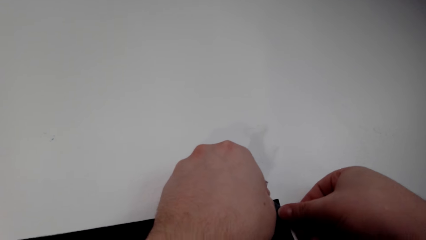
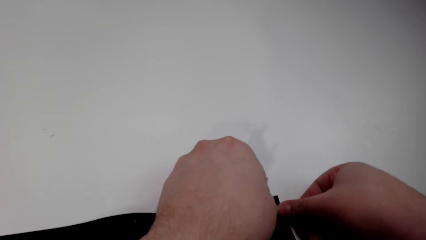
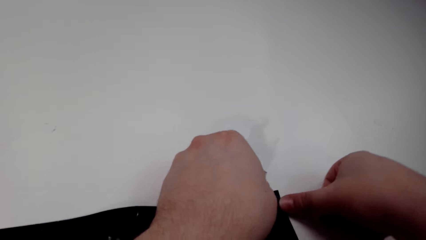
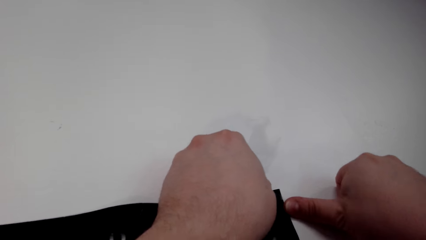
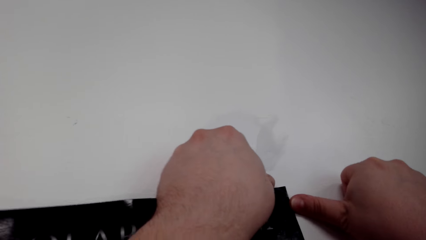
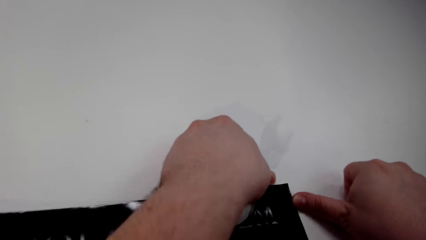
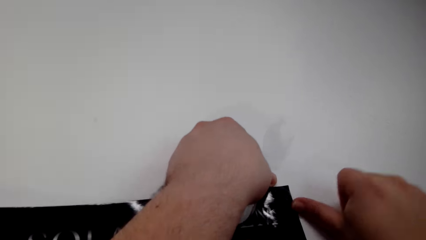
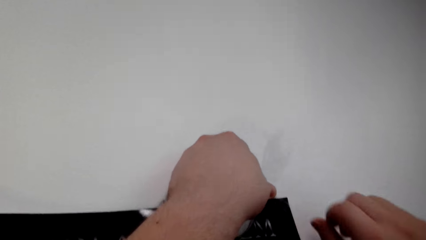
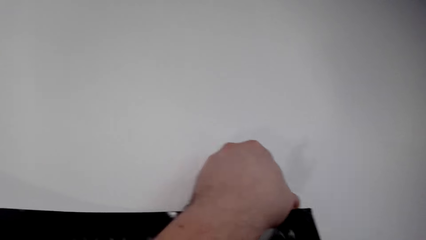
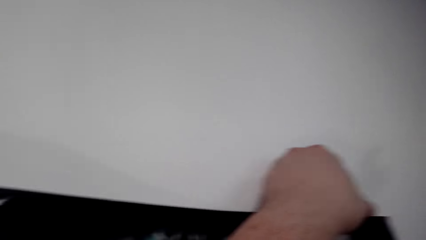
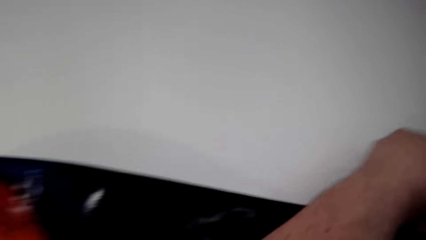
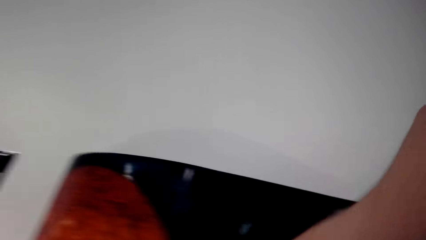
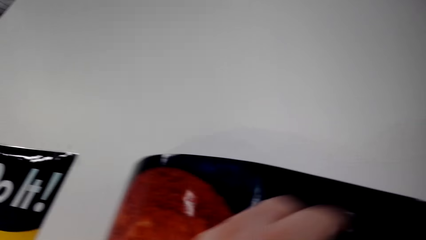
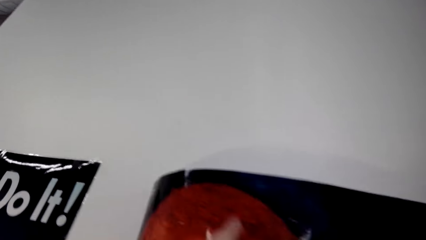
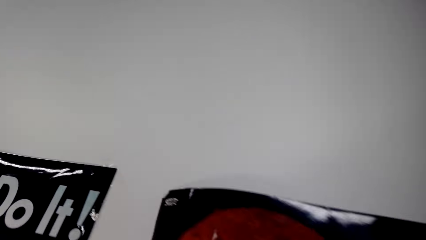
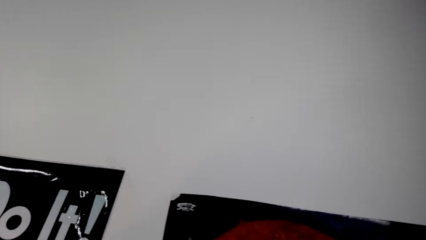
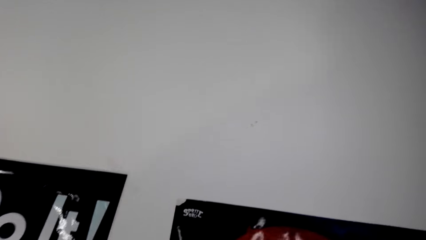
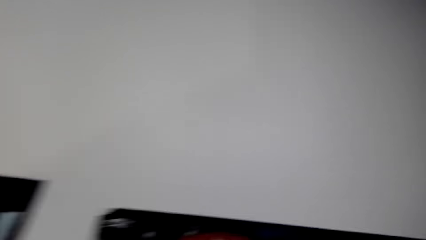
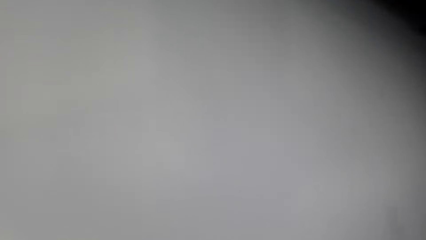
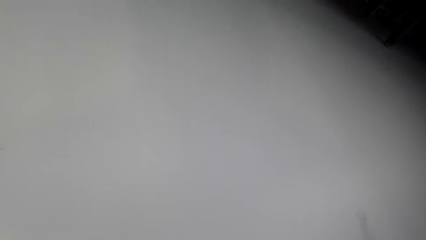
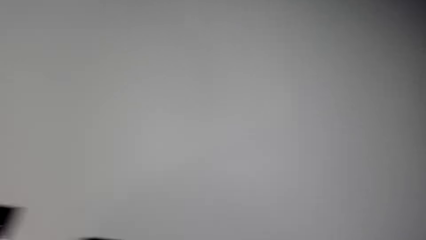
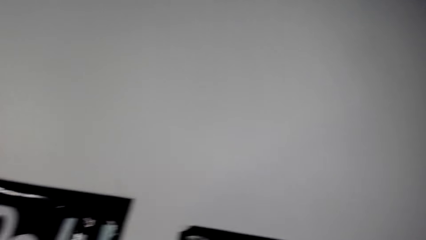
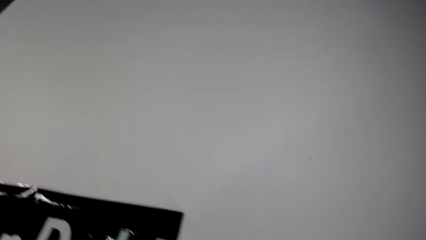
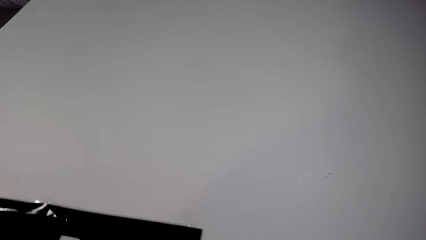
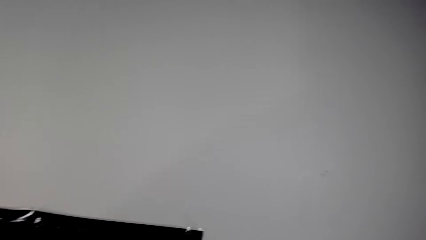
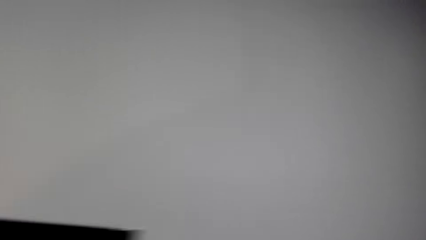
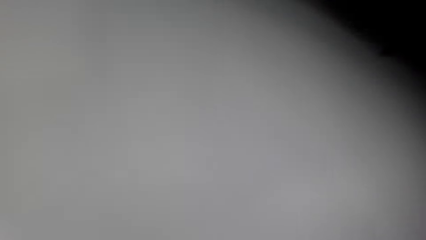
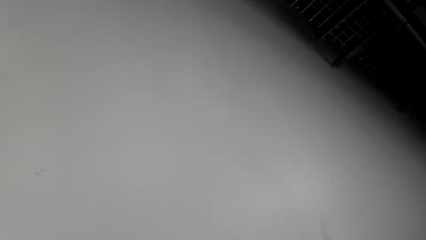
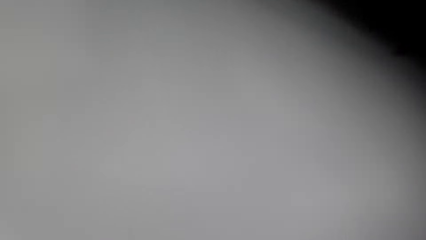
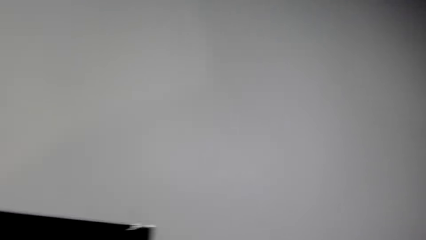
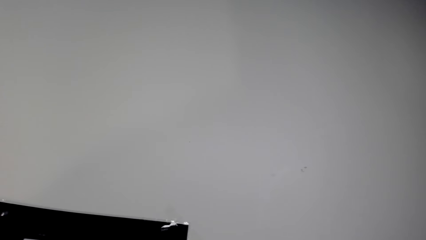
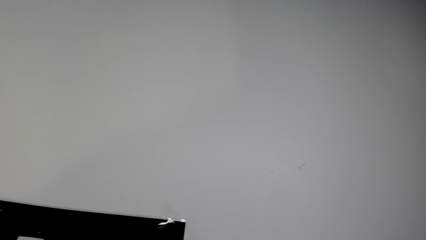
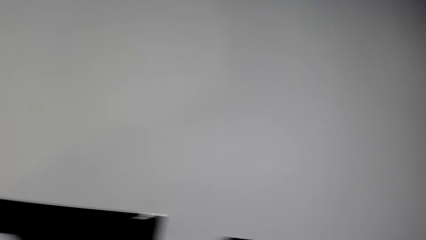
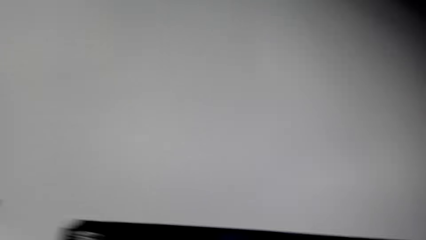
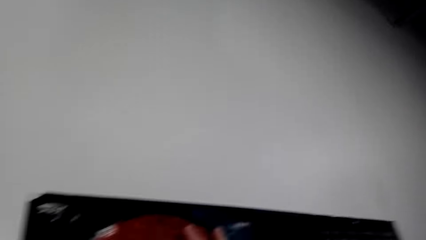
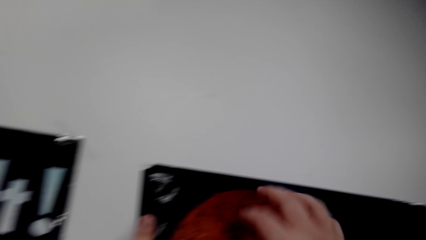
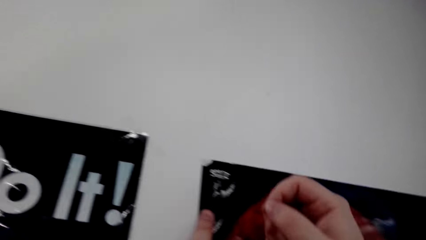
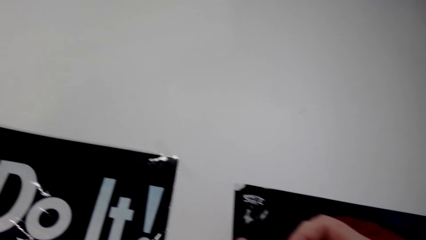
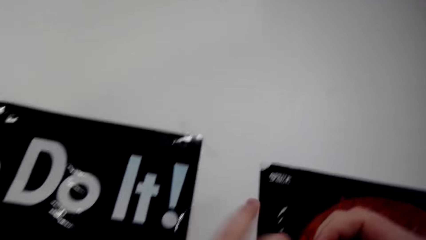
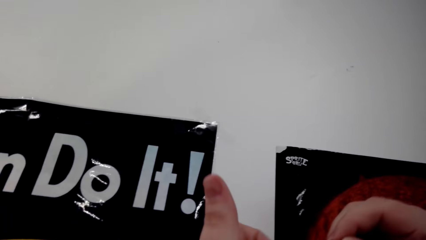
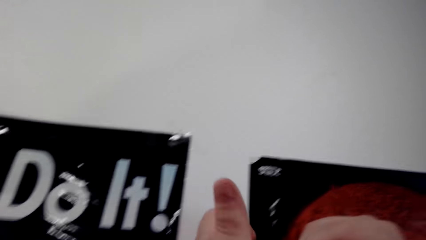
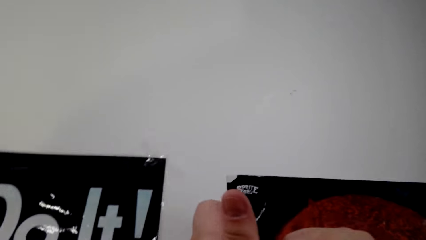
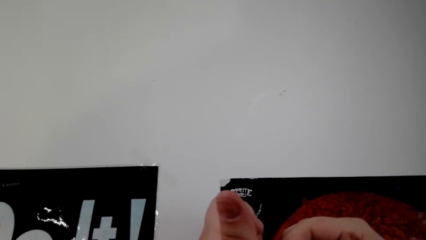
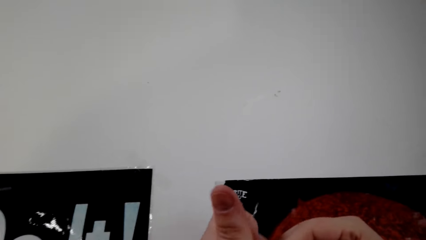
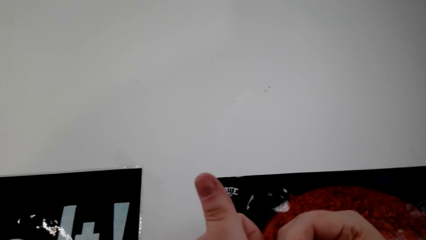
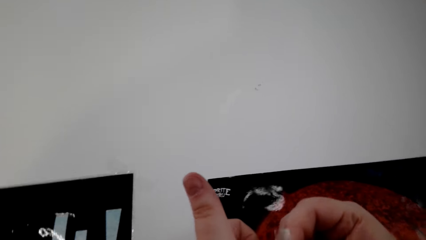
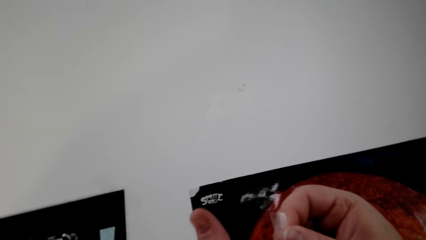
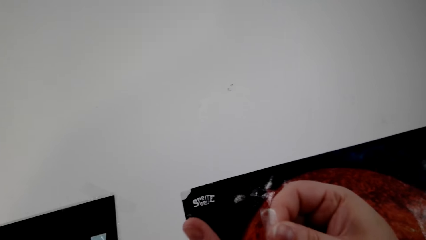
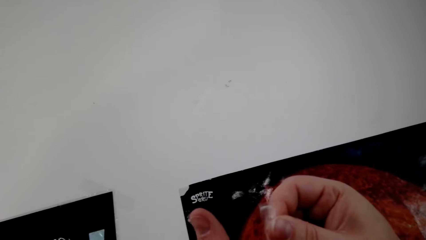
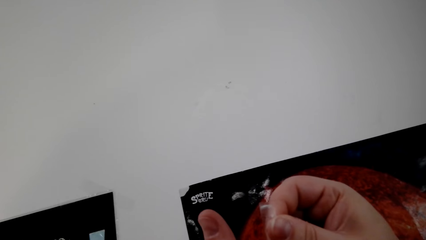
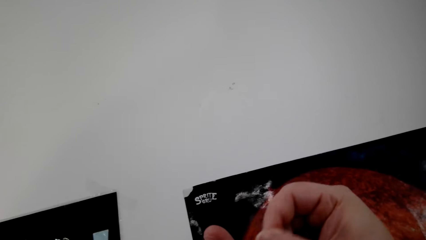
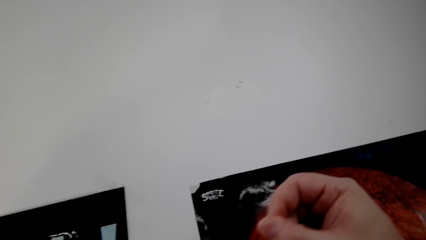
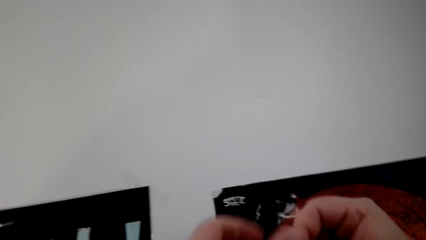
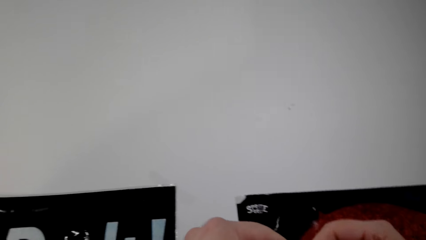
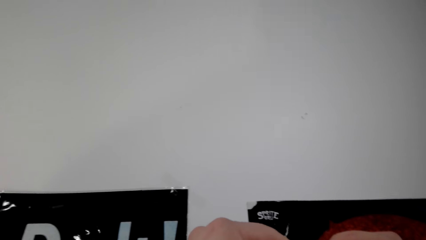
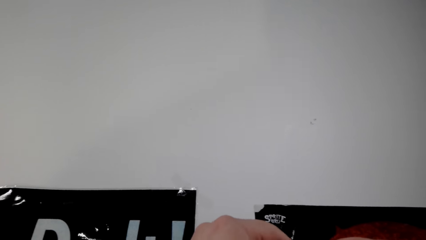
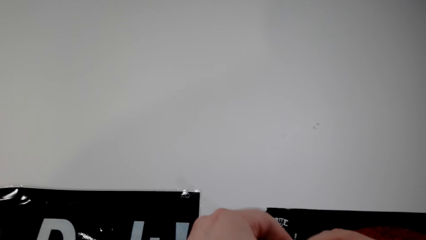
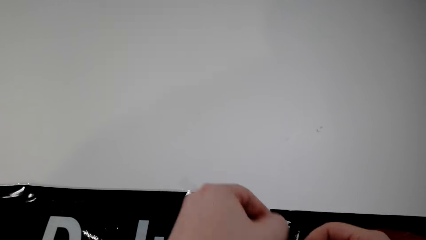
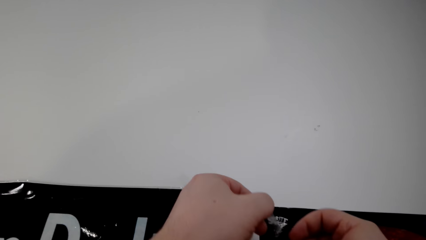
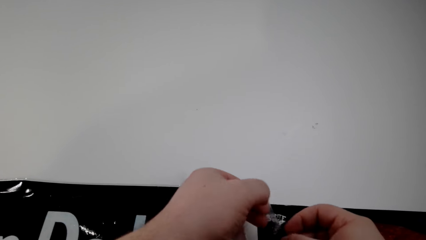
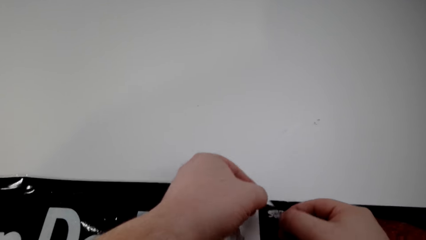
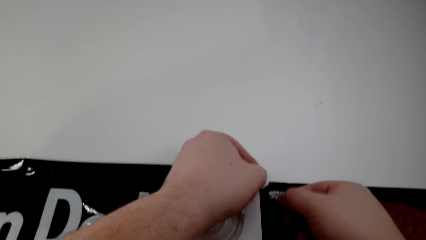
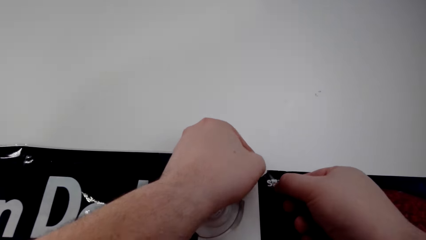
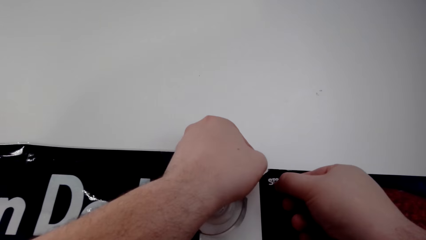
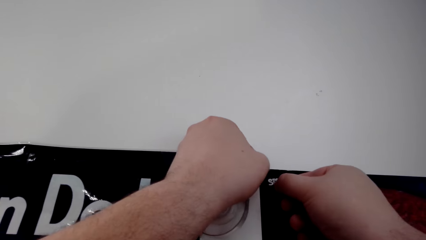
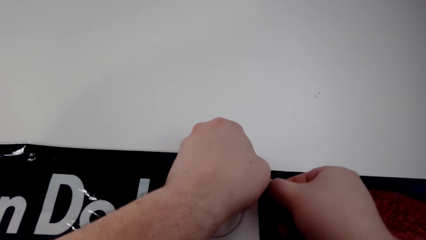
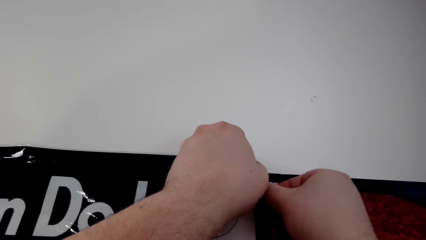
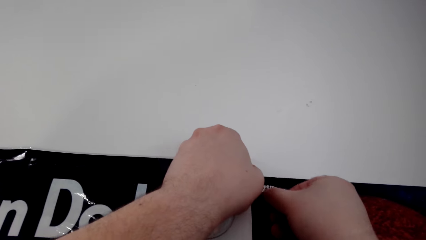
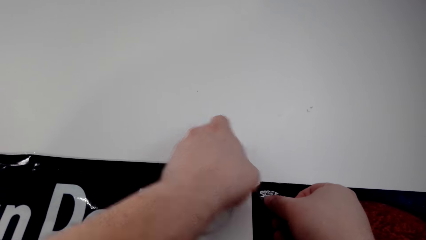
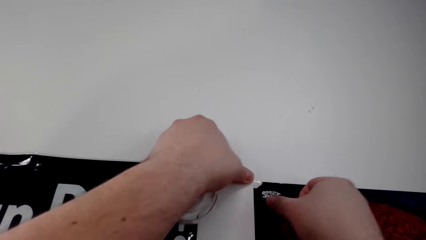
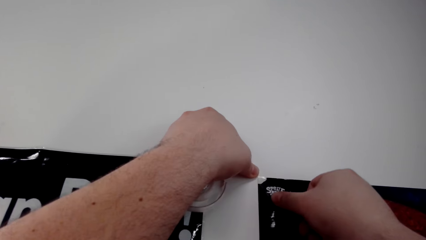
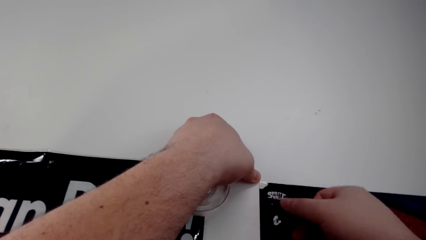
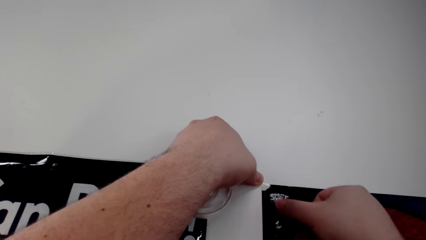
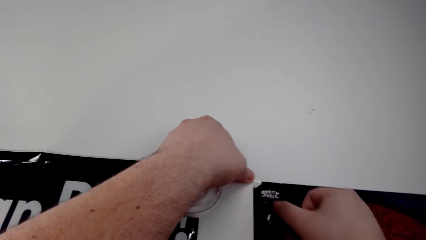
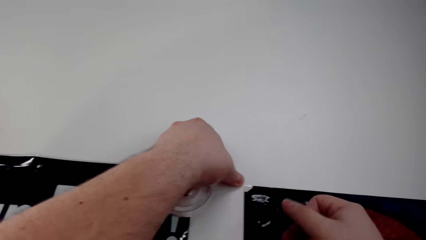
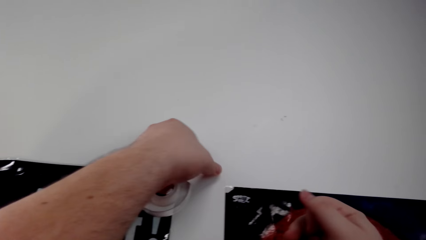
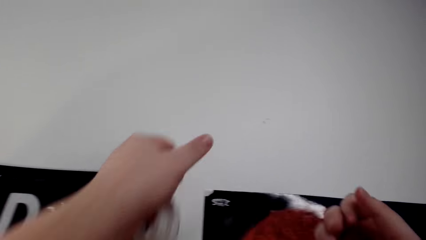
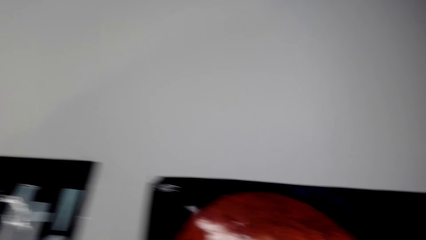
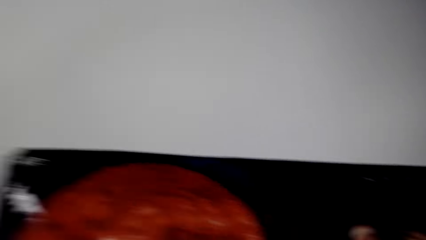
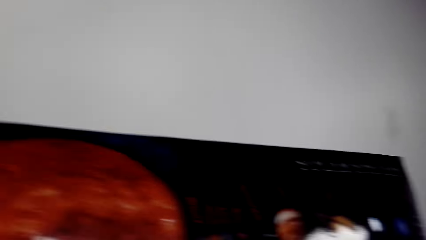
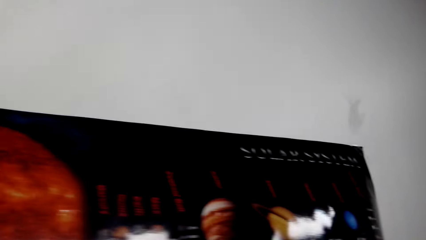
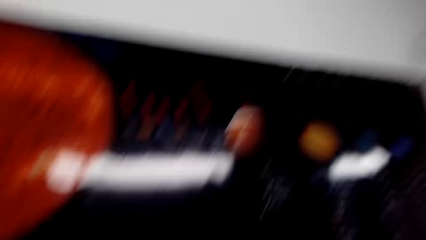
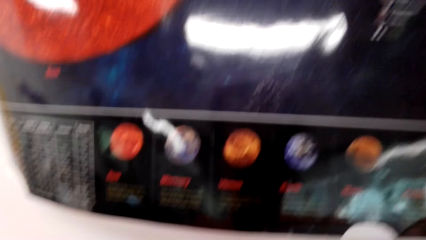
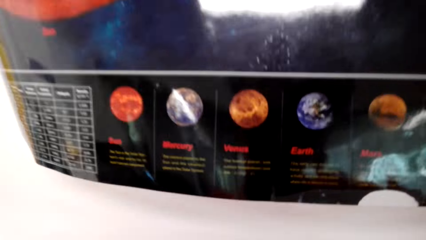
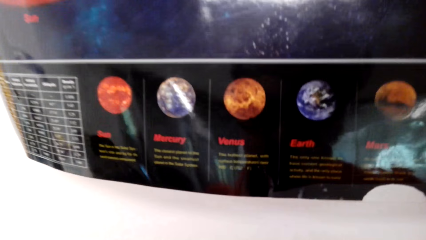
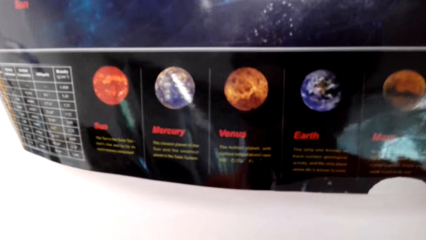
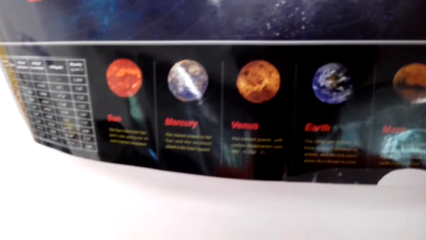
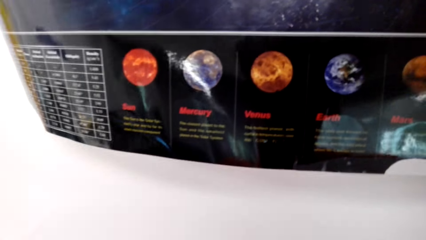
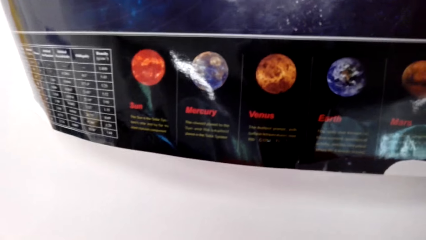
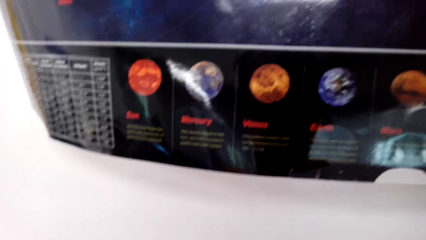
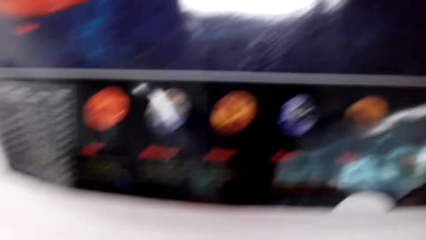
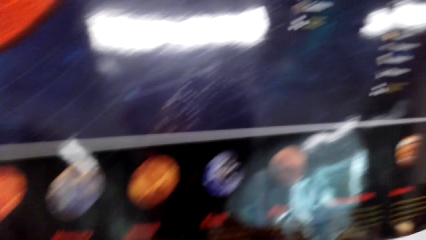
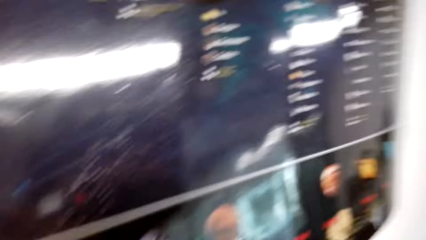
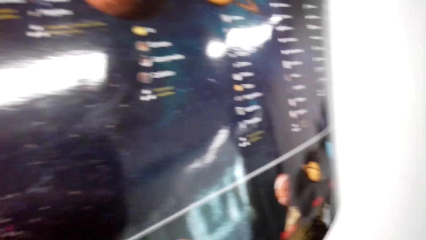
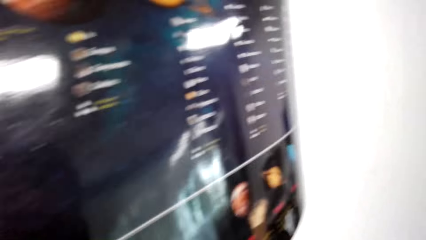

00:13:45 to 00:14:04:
The camera wearer tapes a poster on the wall. They look around. They walk around. They look around. They fix the wall art paper with cello tape. They pull the tape and cut the tape. They fix the wall art paper with the cello tape. They look around.
